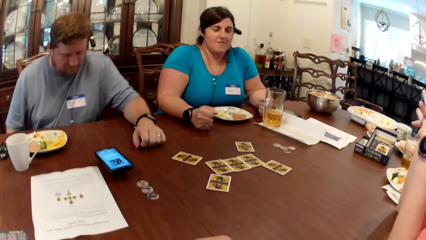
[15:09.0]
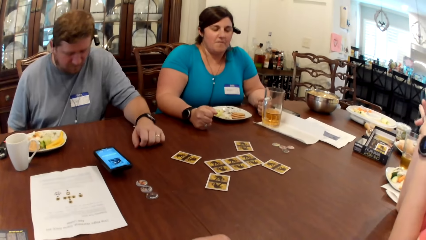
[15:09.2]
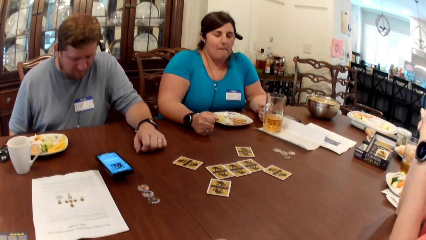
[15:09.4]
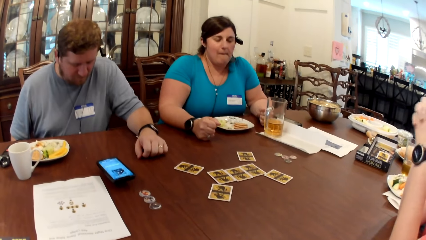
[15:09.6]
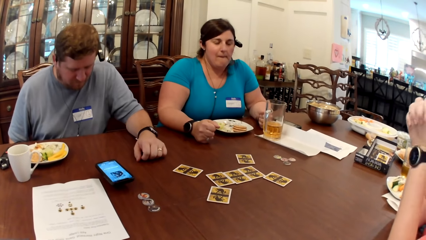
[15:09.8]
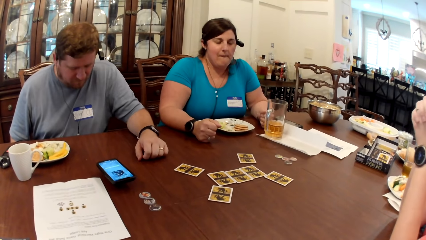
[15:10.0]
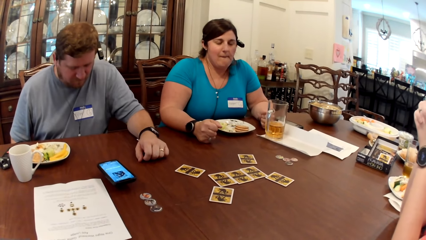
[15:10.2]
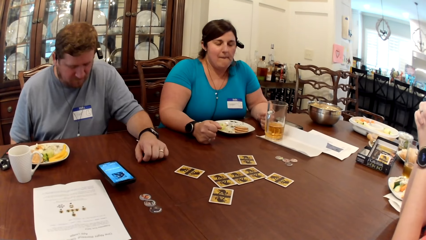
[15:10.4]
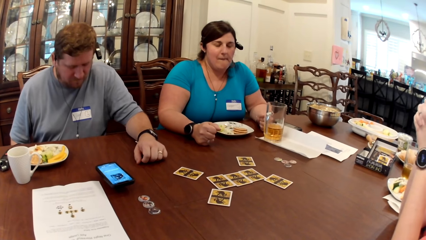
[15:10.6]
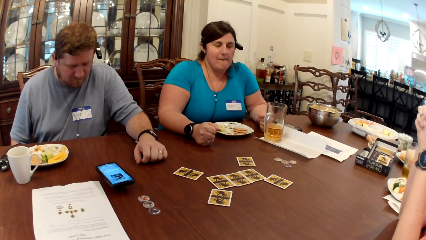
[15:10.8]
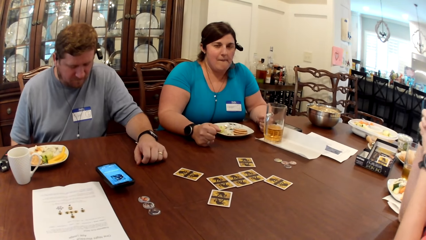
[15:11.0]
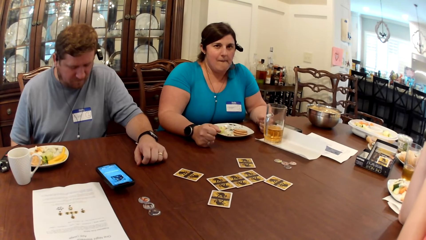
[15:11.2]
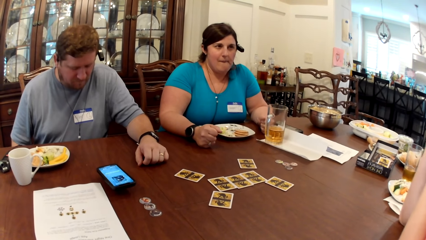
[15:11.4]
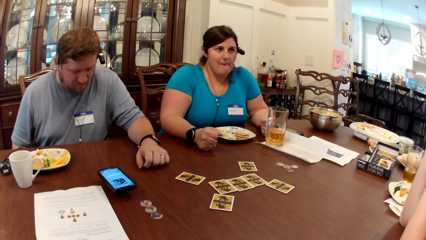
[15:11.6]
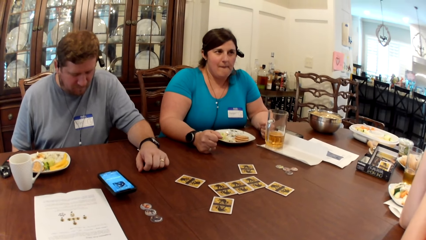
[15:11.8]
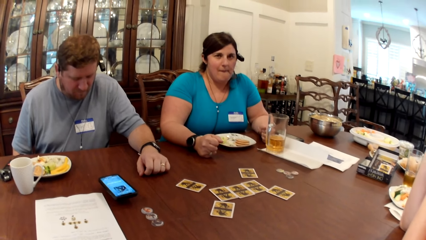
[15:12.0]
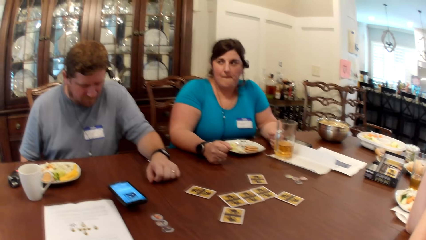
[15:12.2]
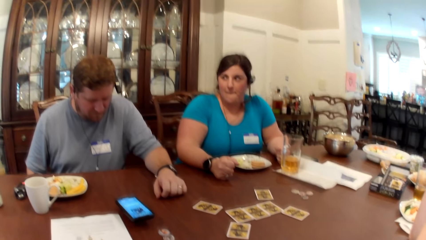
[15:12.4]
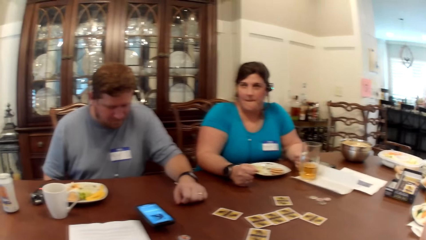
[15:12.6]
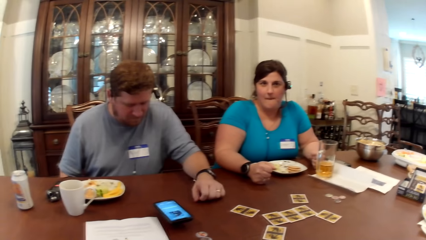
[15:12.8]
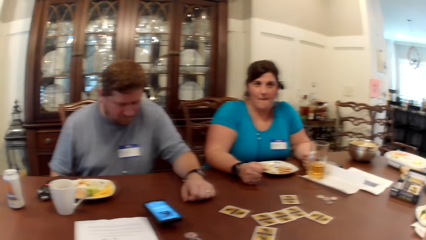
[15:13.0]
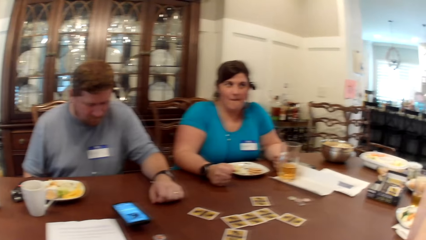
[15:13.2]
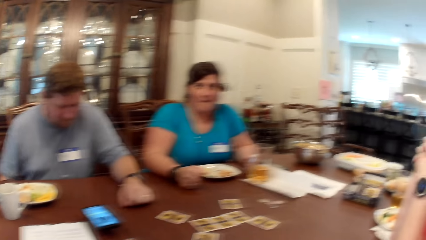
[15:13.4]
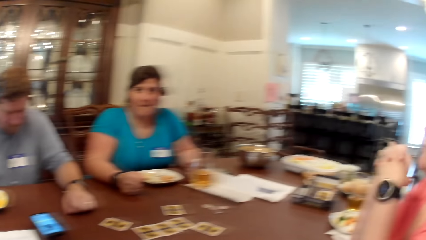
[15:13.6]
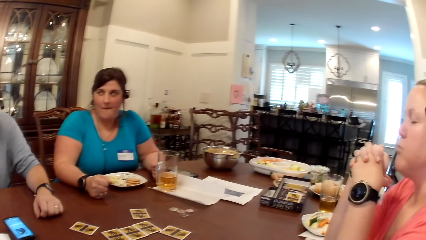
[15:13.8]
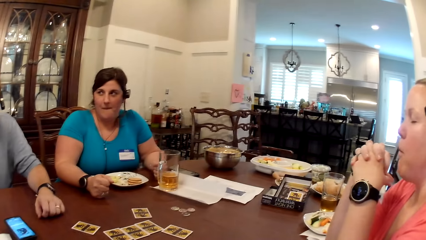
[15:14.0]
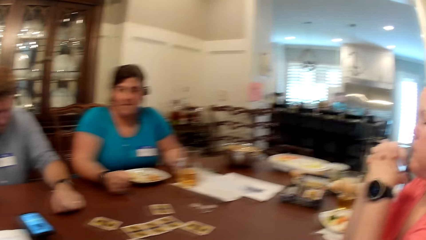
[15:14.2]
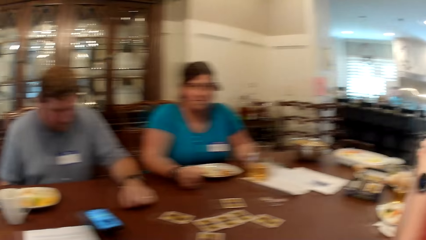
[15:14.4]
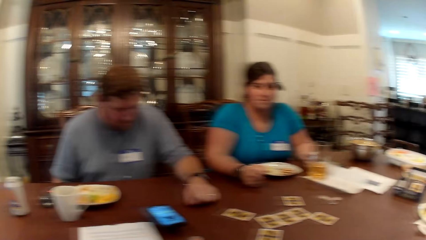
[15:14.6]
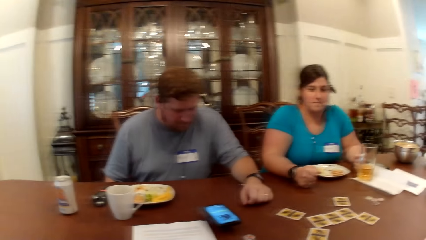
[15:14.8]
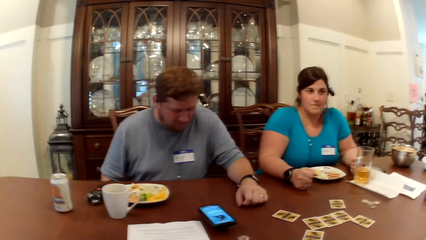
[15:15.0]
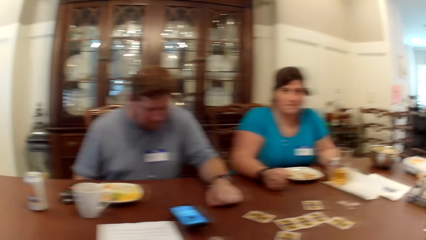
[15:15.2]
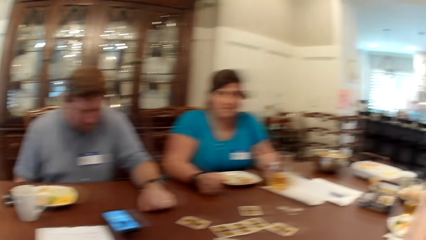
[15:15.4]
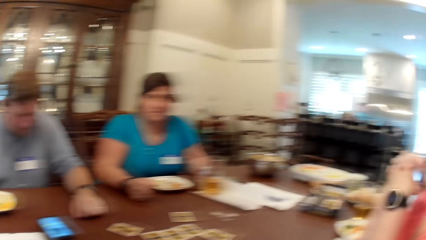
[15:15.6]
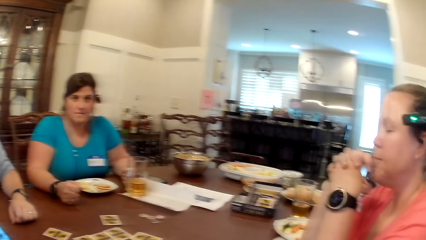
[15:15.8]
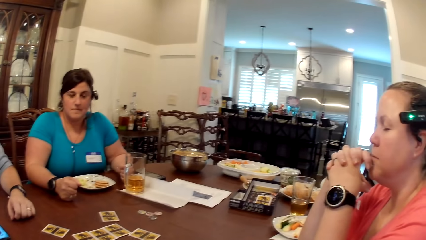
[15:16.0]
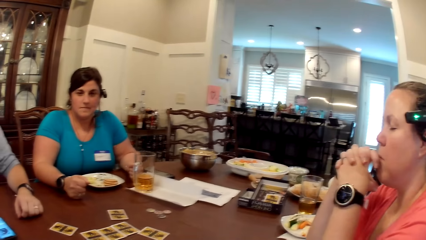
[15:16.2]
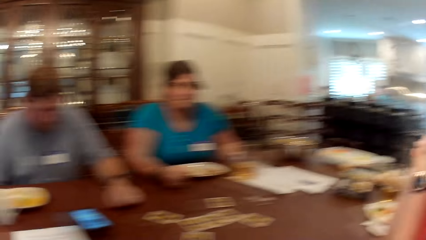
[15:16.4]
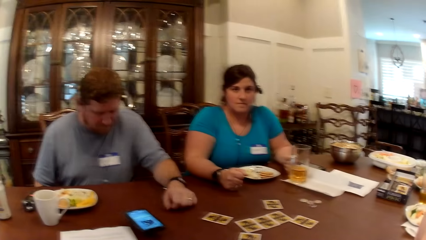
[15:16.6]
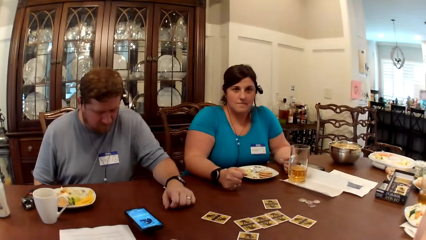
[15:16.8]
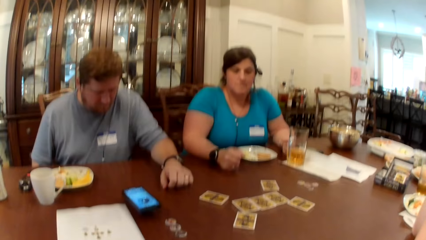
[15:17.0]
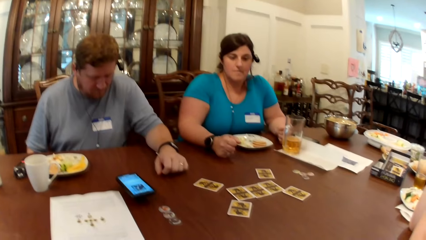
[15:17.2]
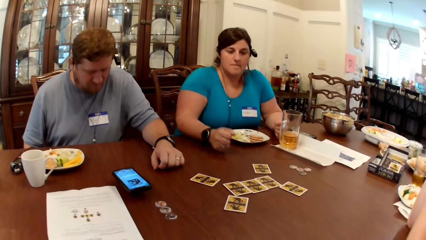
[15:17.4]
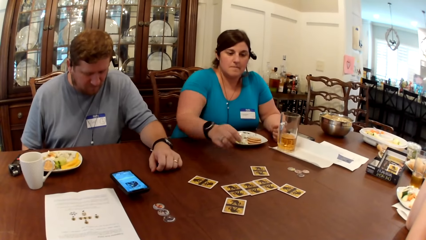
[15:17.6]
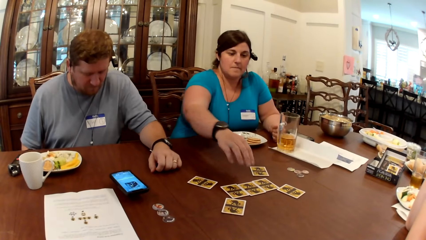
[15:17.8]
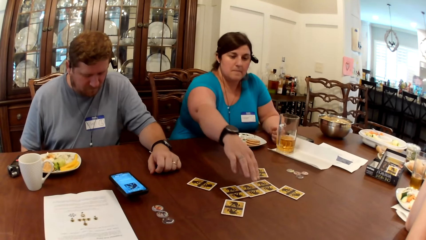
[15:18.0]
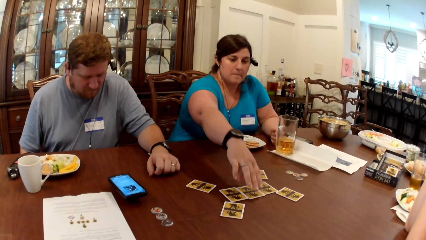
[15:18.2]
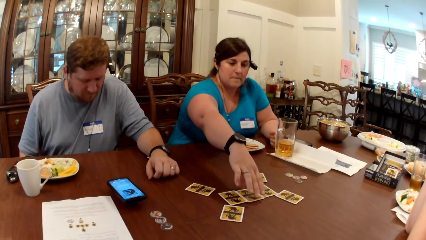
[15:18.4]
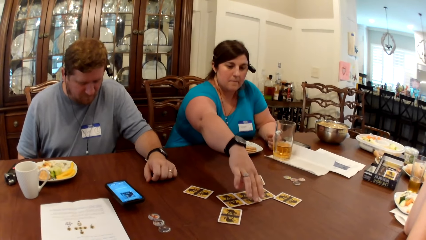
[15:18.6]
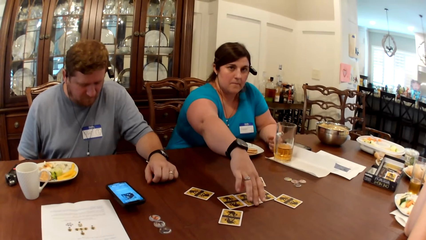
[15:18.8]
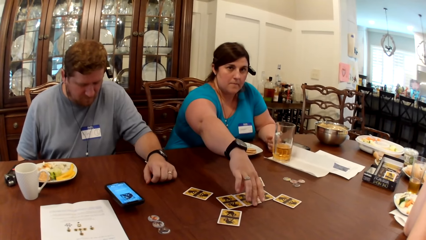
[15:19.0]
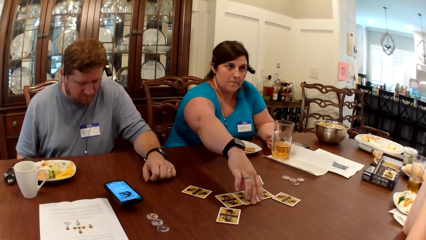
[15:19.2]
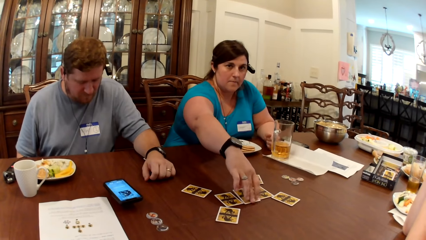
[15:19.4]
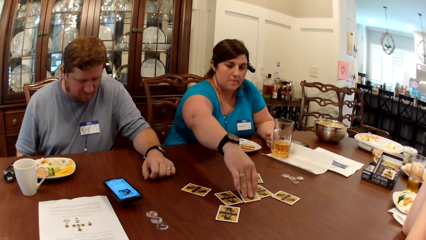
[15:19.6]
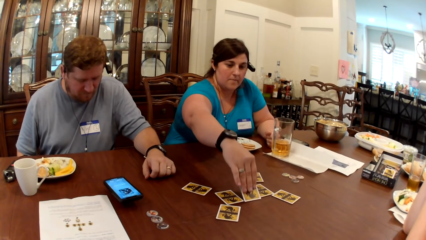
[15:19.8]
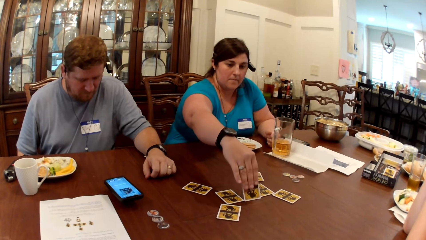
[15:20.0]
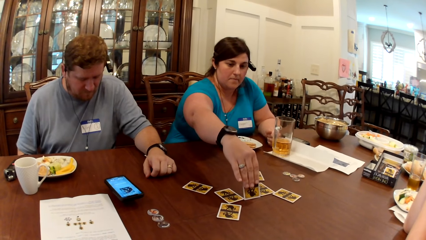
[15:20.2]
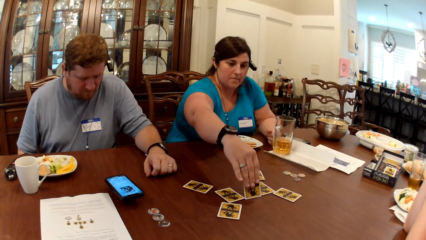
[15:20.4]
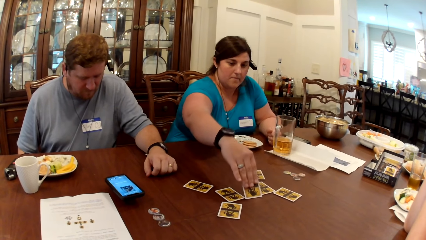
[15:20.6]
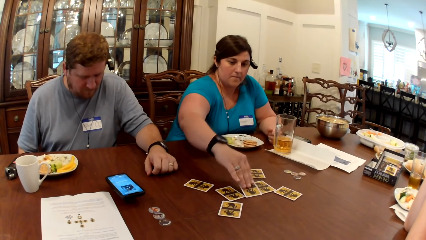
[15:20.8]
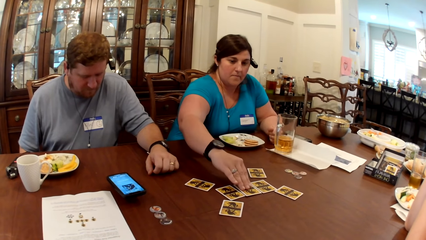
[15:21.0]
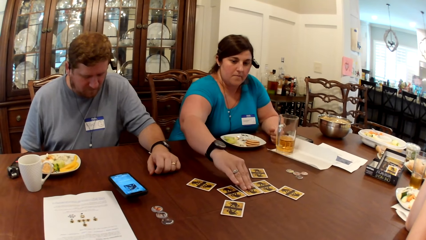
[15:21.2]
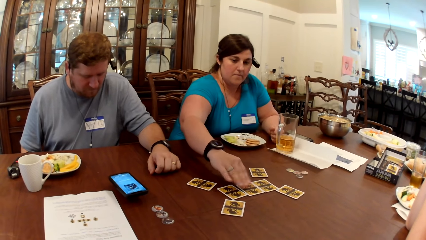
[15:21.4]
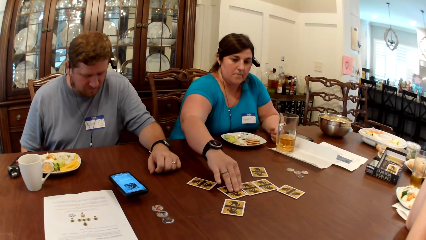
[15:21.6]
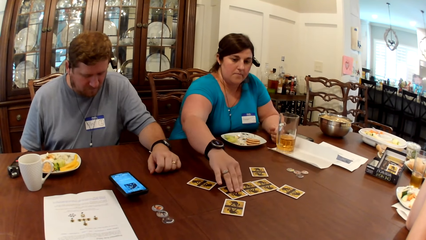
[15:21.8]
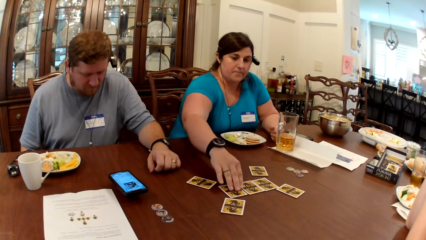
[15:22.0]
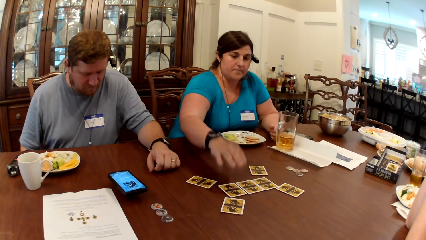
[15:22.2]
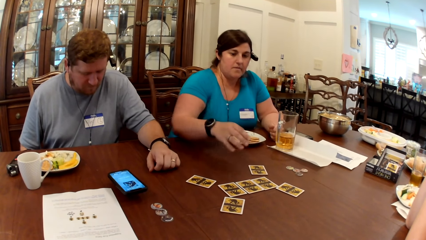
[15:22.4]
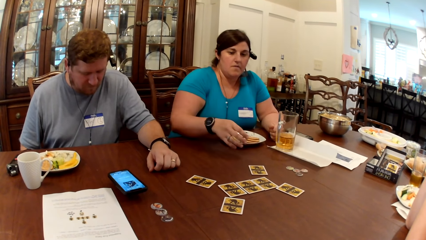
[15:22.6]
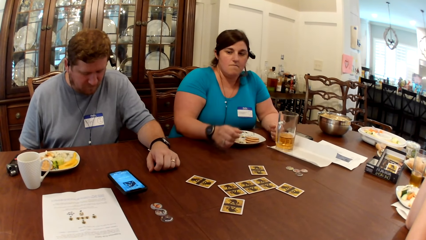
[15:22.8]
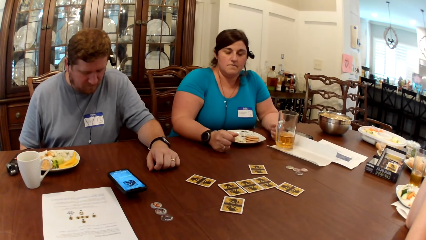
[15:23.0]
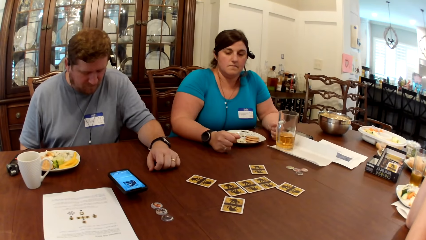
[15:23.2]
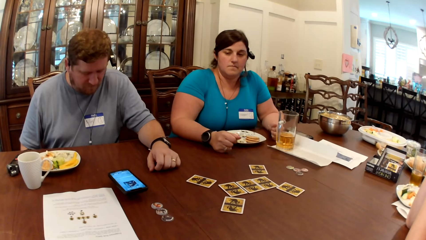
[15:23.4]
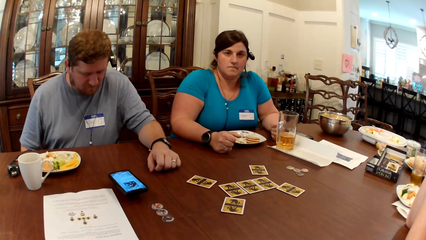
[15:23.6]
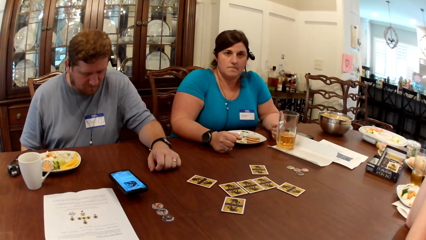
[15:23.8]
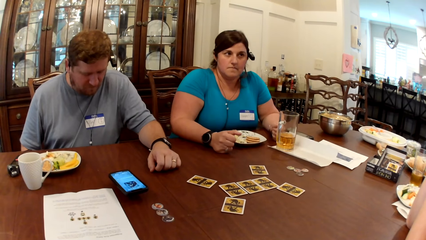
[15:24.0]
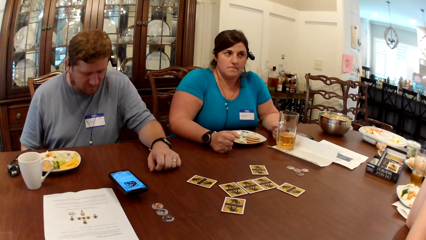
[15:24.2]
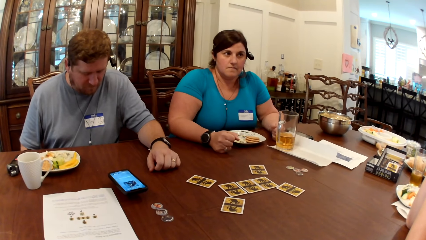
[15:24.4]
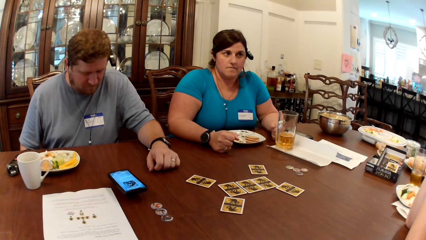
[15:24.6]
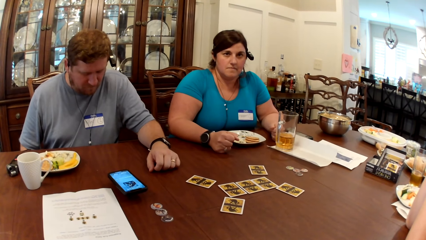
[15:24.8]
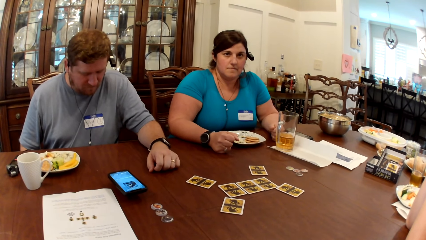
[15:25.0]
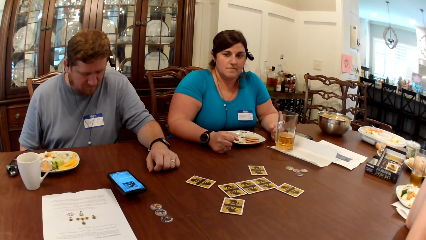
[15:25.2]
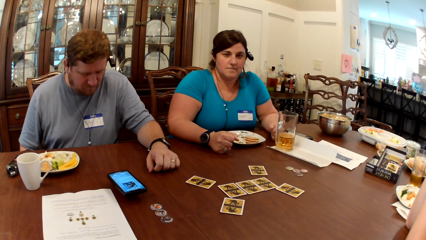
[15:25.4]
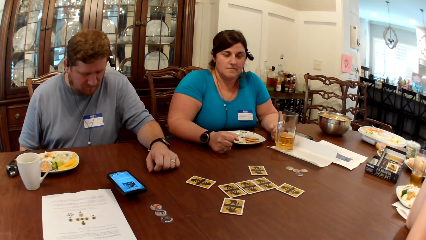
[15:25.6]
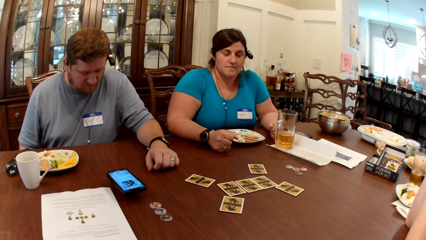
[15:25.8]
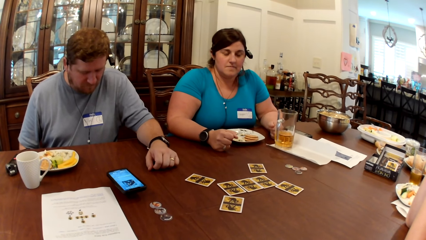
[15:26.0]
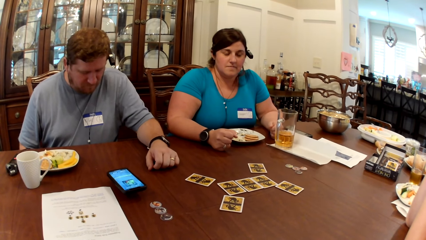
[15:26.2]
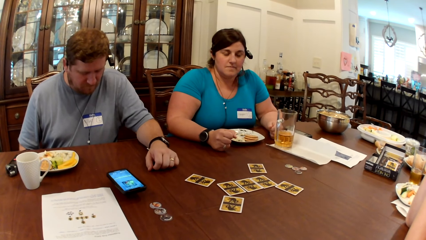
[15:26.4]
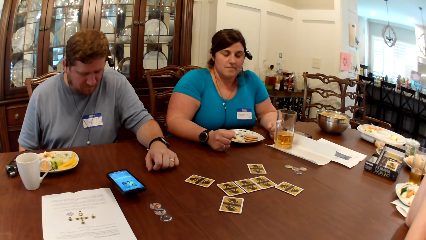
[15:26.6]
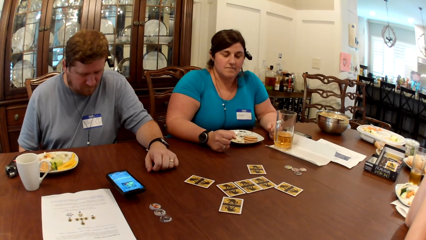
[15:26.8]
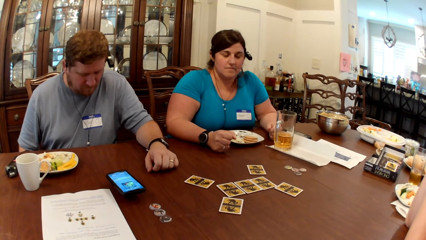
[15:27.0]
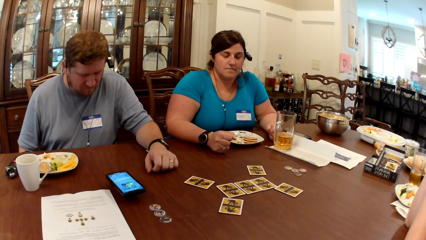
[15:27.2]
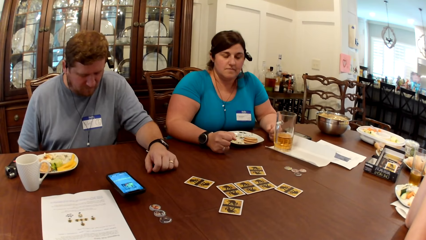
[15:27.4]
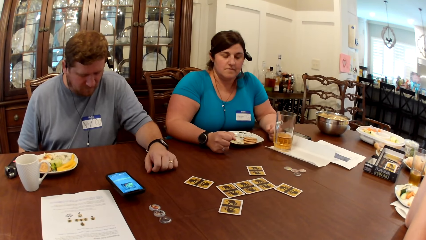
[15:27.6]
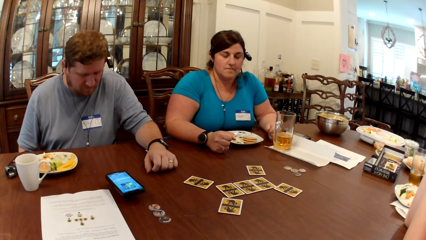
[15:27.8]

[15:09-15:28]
A woman puts her hands together. Another woman looks around. The camera wearer looks around. The other woman opens a card on the table with her right hand. The other woman picks the card, drops the card and touches the cards.
